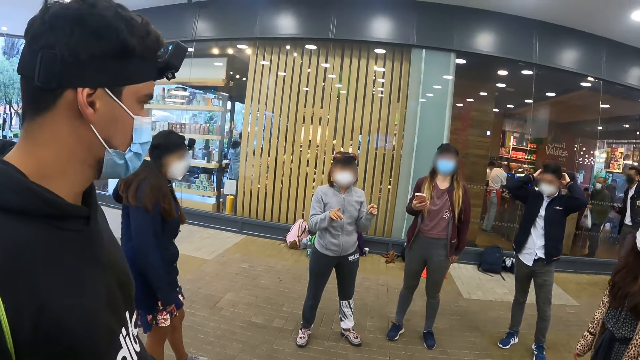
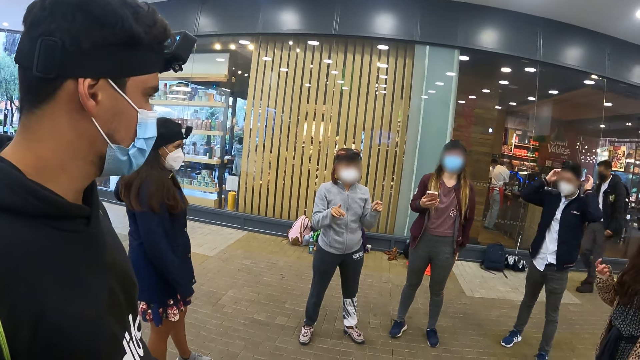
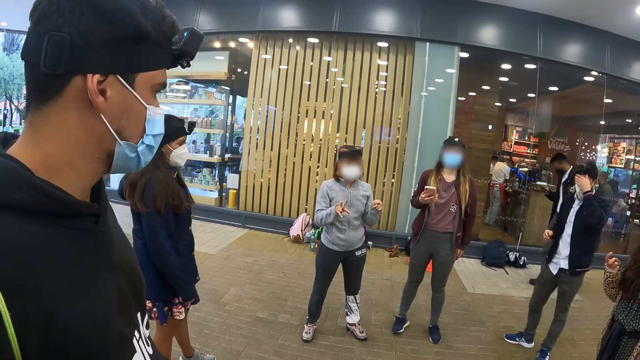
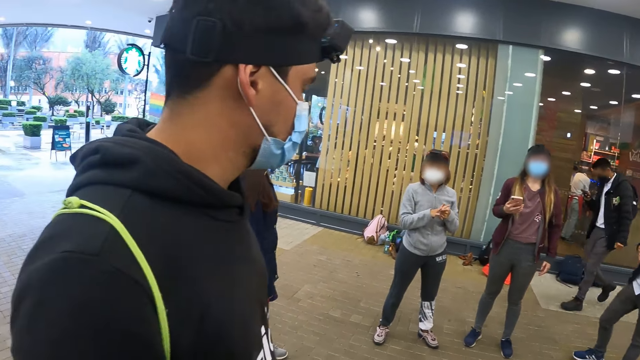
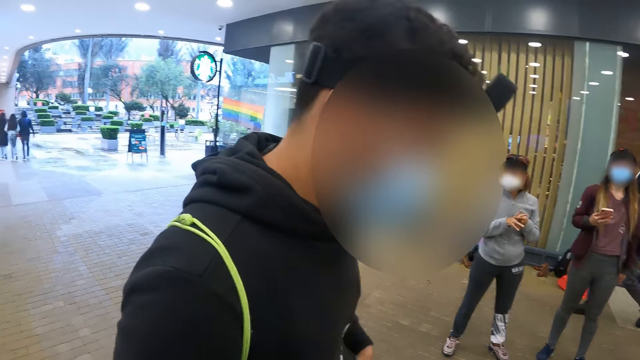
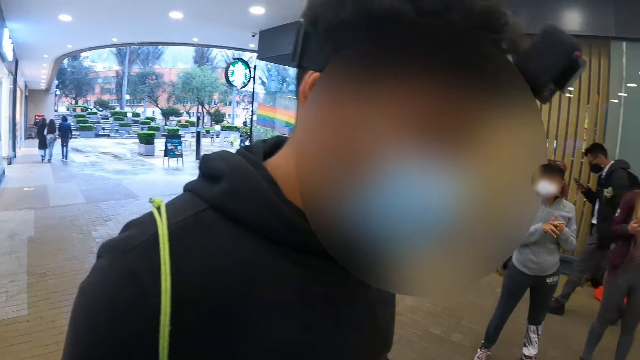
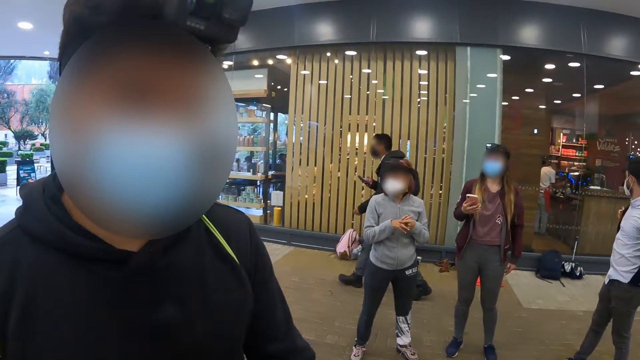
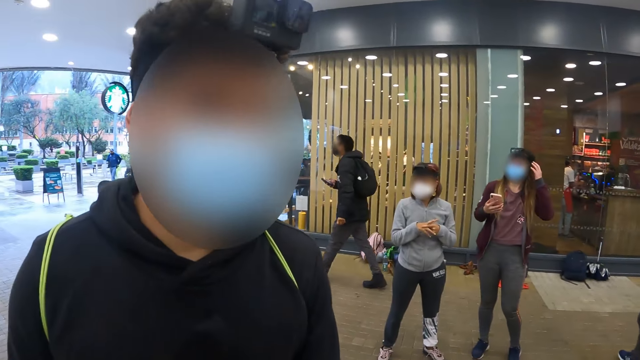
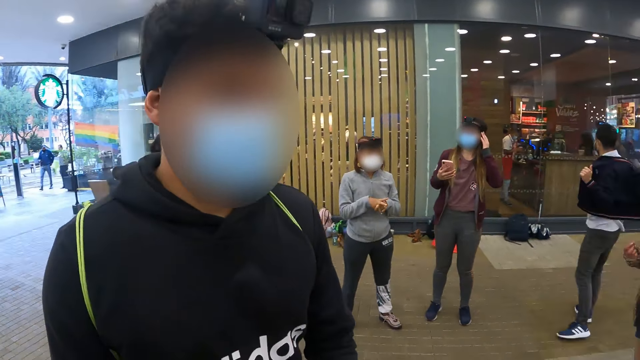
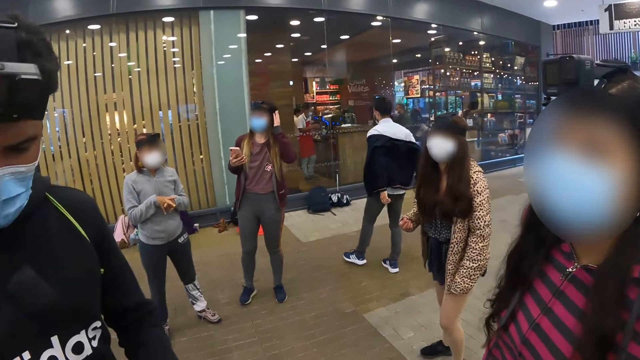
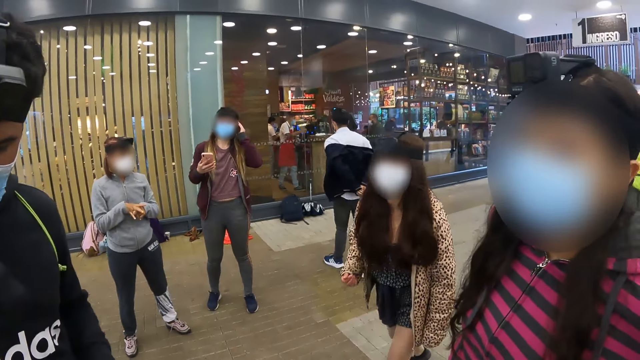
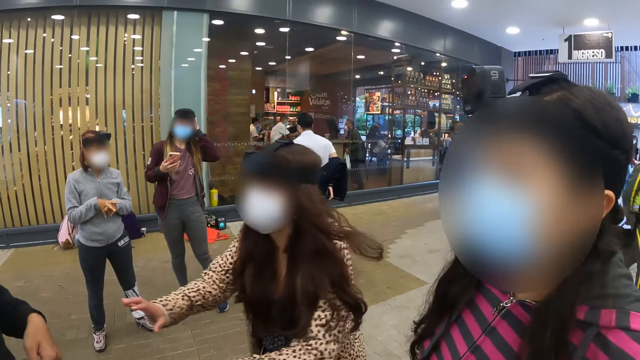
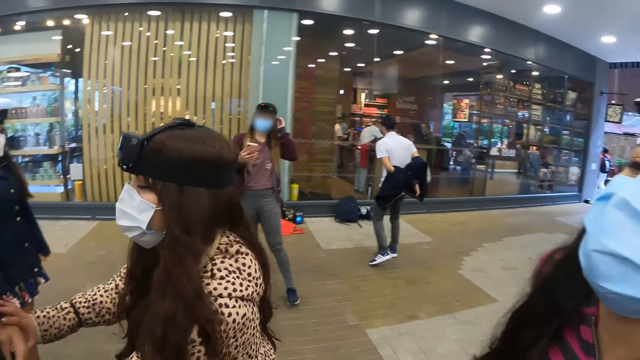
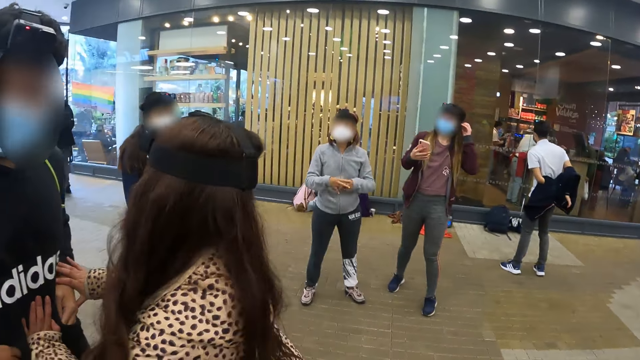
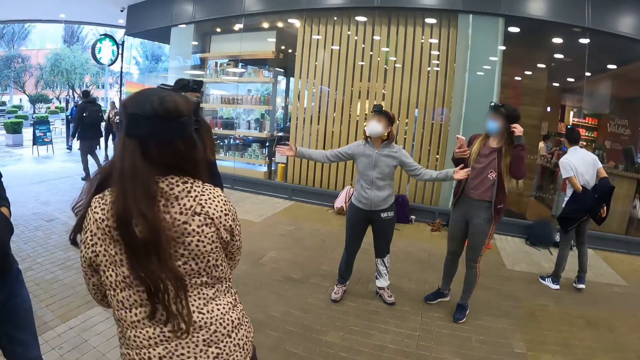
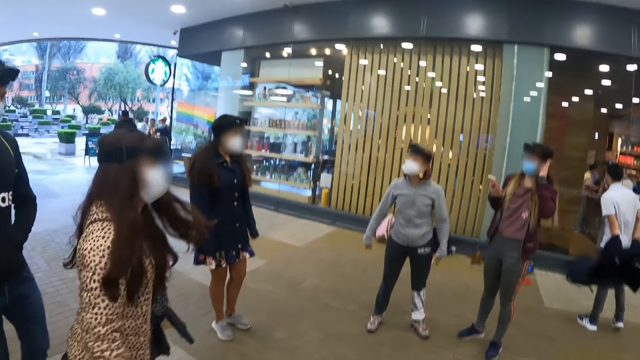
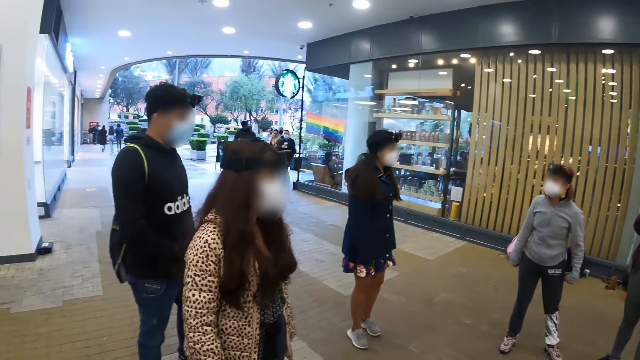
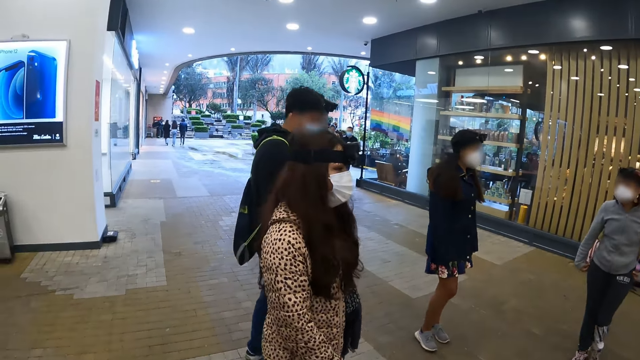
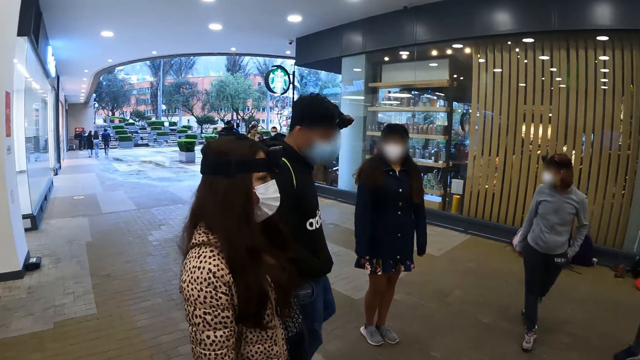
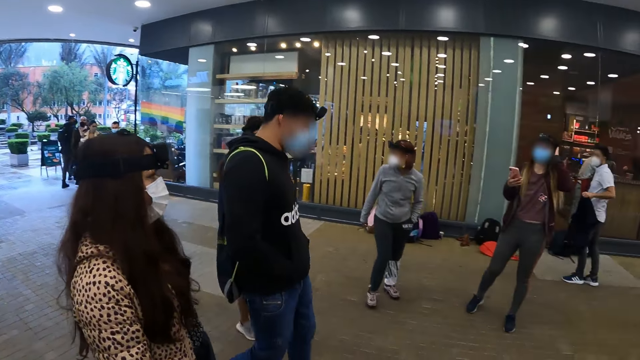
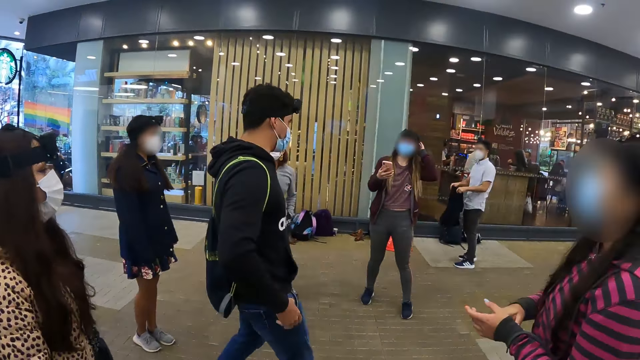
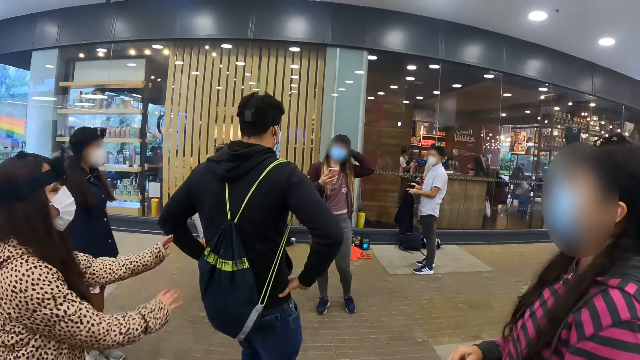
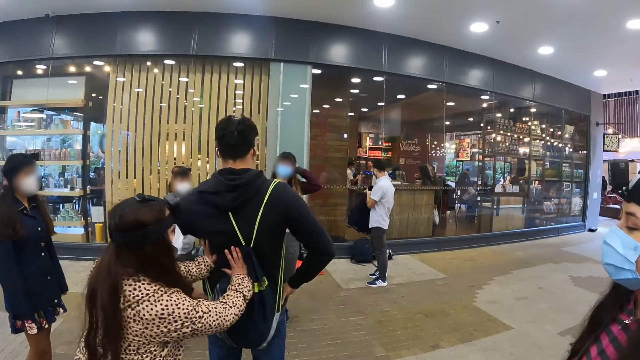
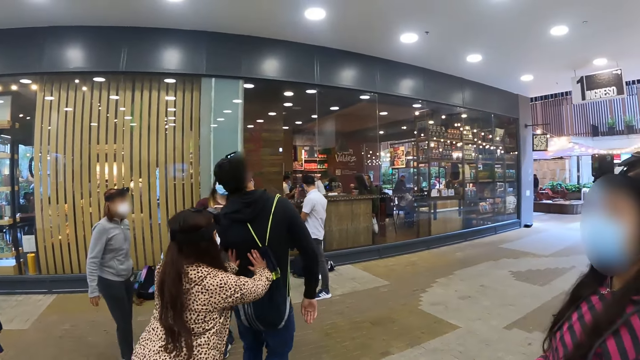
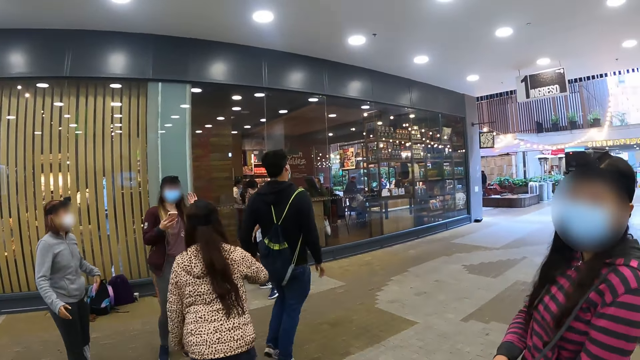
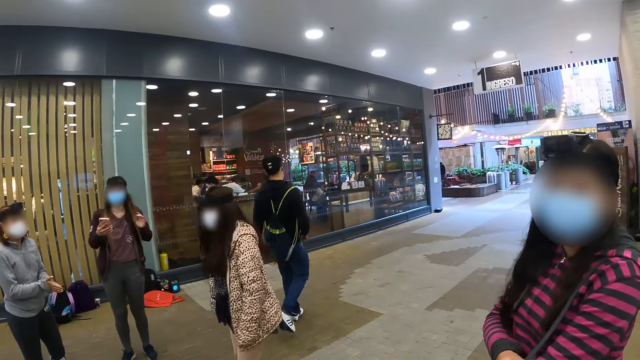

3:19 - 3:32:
The camera wearer looks at a man. They look at a woman. They look at another woman. They move around. They look at the man.

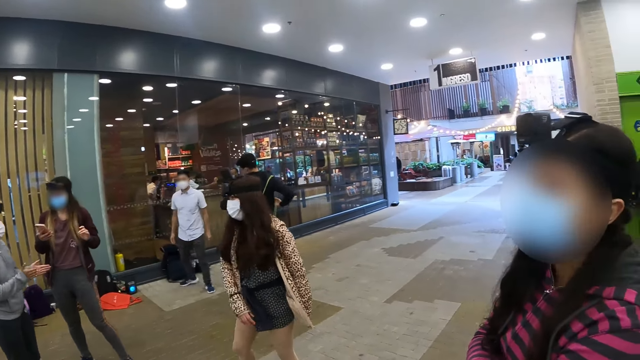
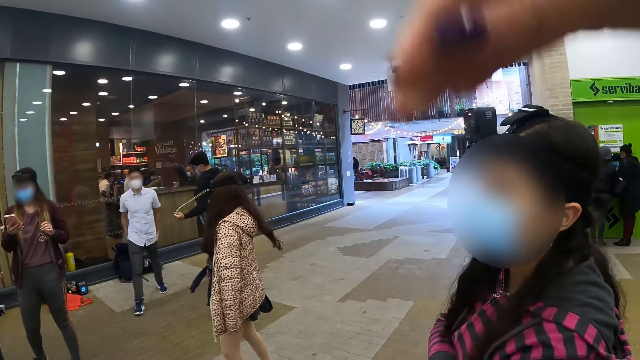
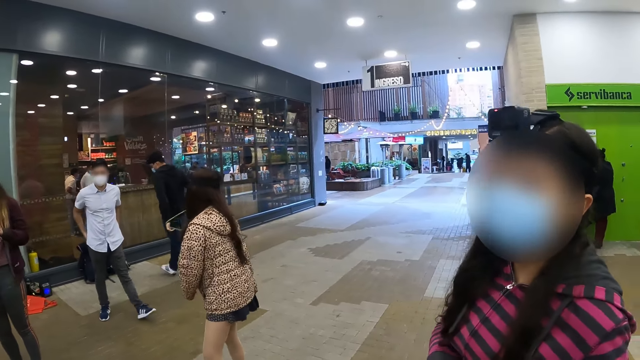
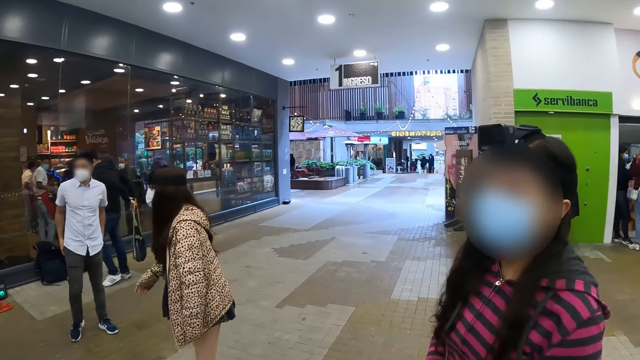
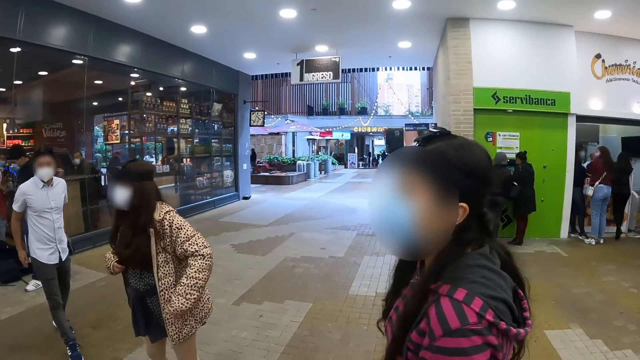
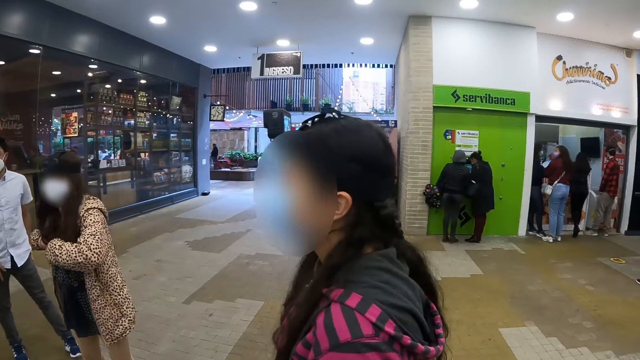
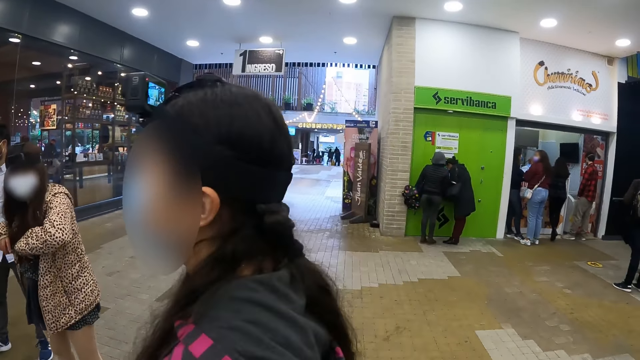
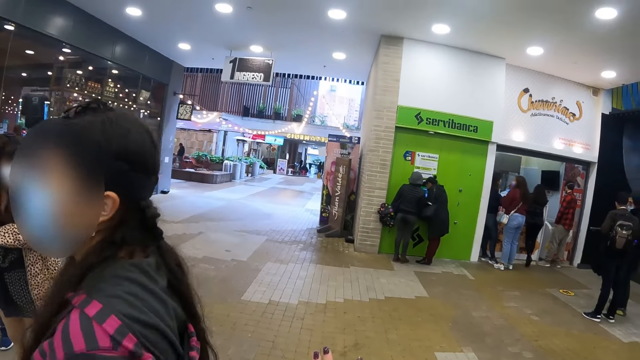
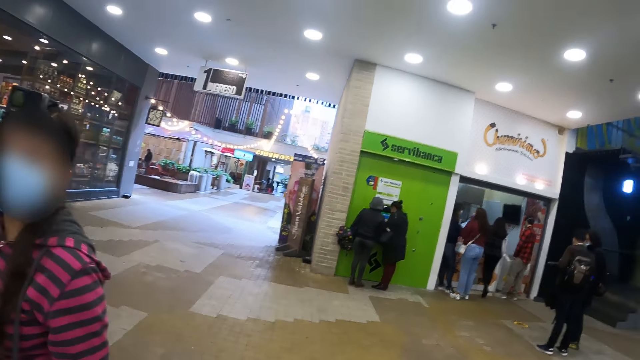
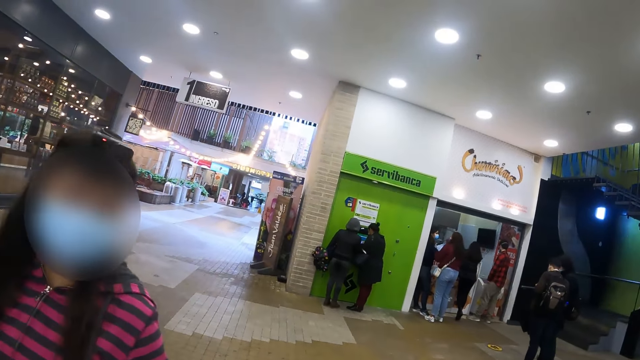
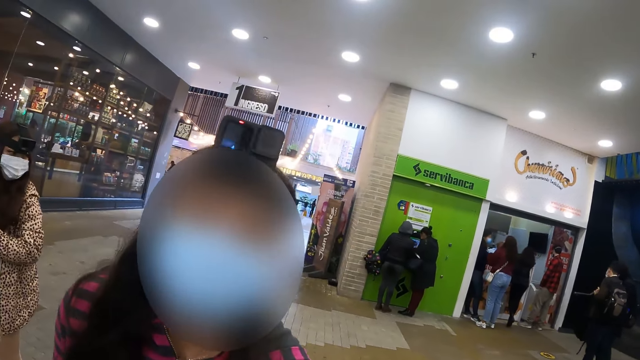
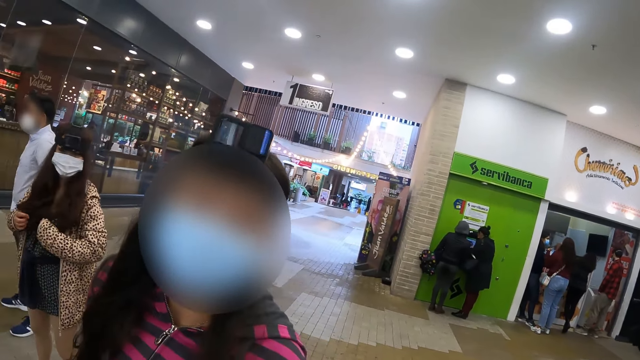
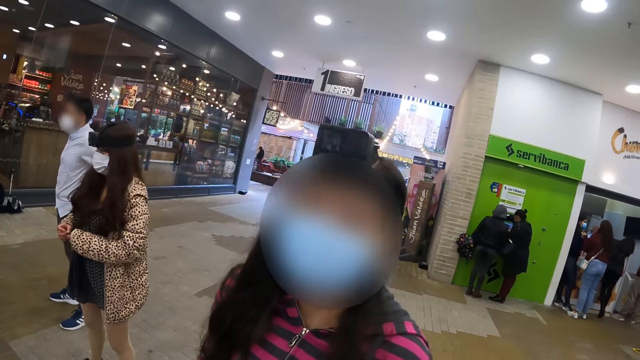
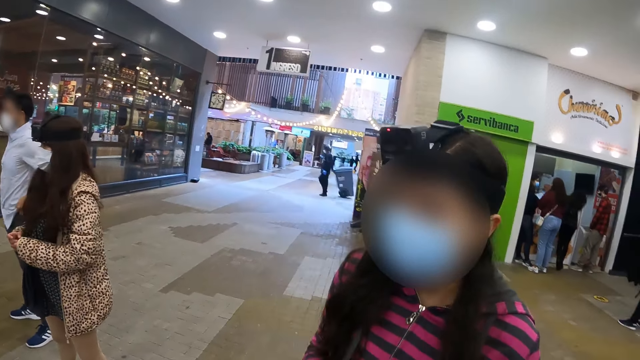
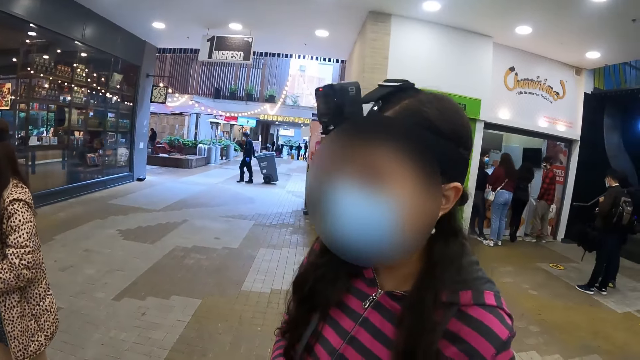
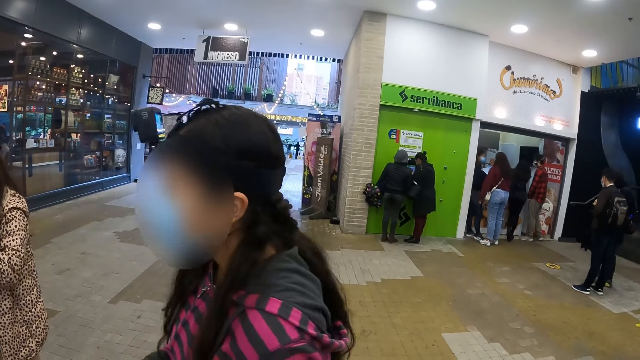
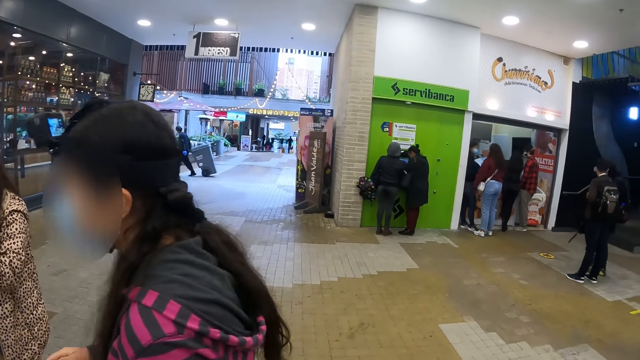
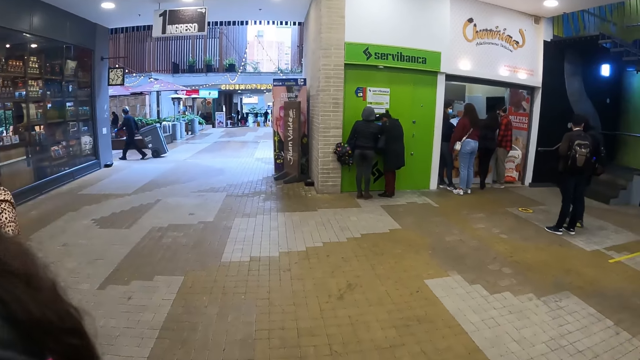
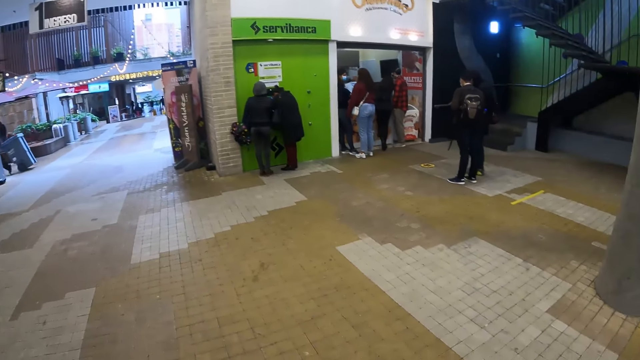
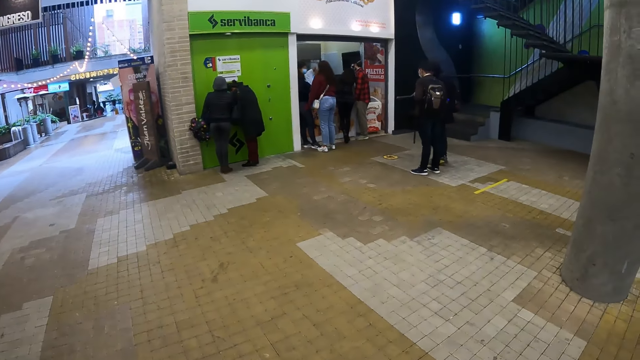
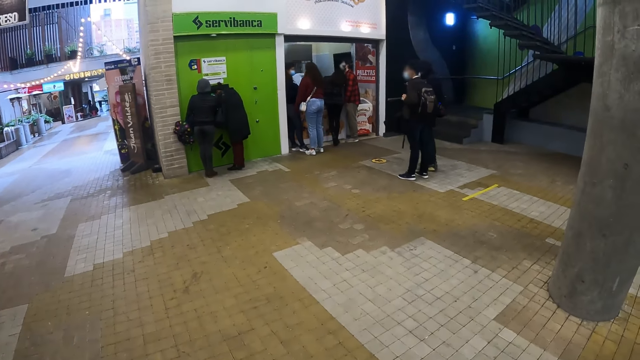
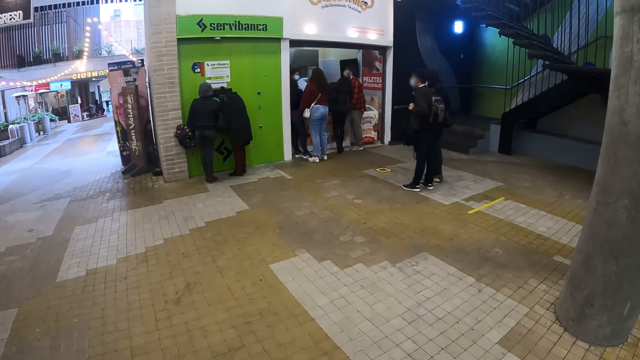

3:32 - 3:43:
The camera wearer looks at a woman. They look at the Servibanca.
